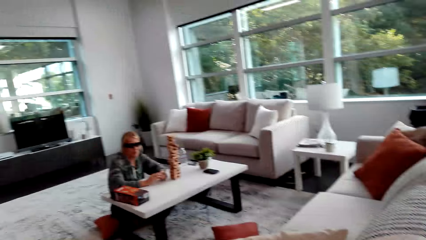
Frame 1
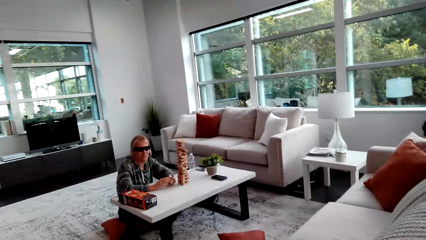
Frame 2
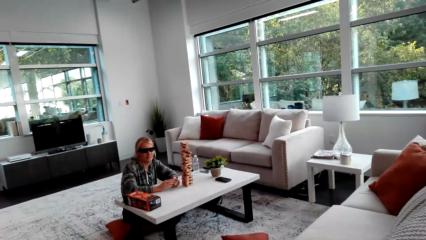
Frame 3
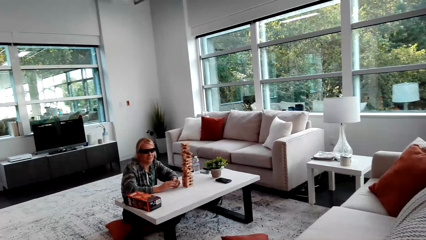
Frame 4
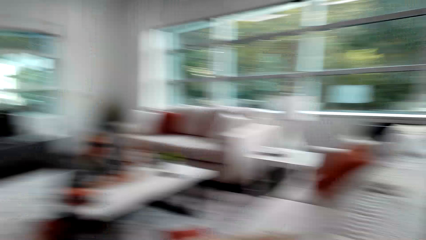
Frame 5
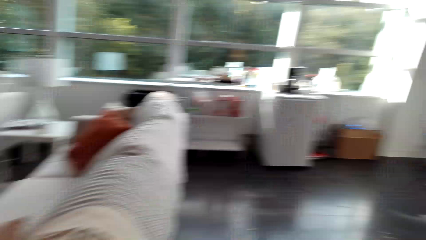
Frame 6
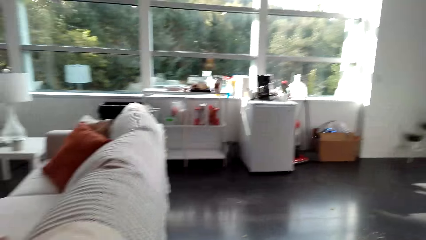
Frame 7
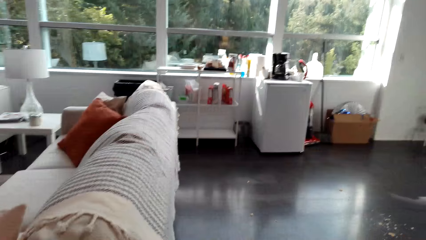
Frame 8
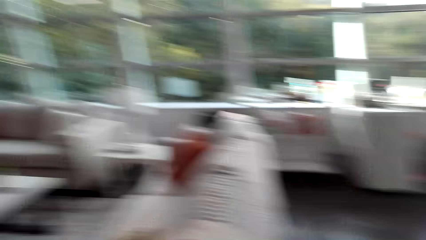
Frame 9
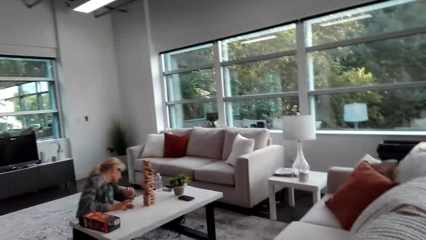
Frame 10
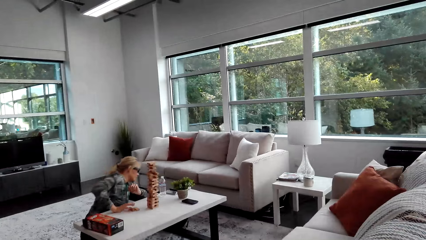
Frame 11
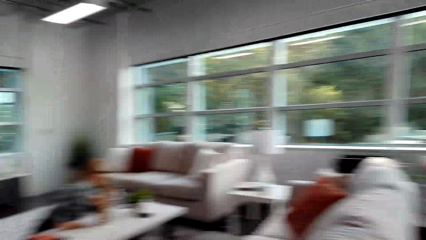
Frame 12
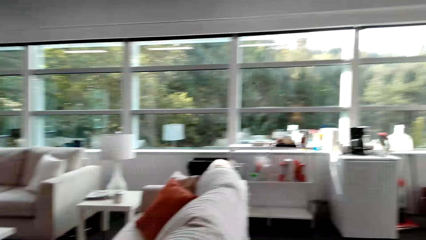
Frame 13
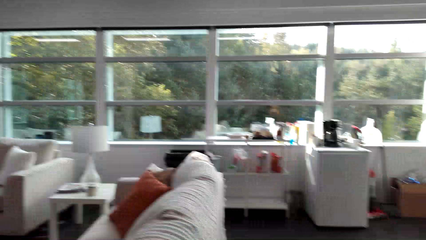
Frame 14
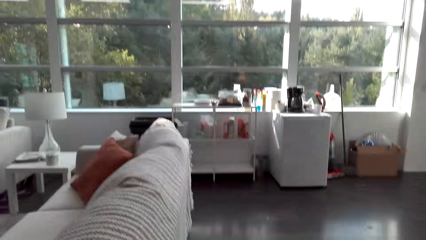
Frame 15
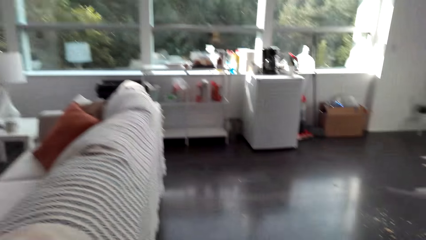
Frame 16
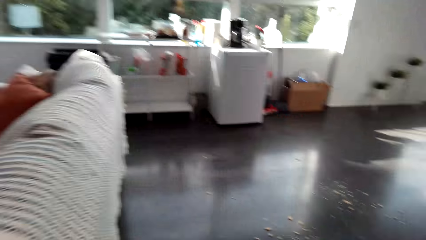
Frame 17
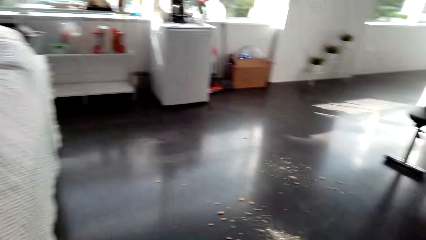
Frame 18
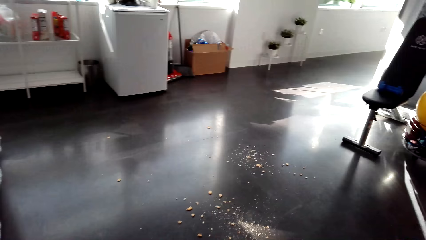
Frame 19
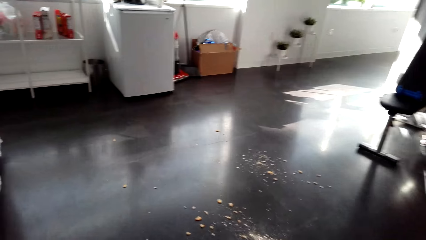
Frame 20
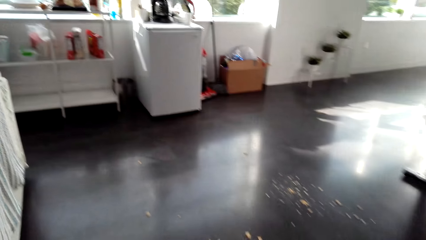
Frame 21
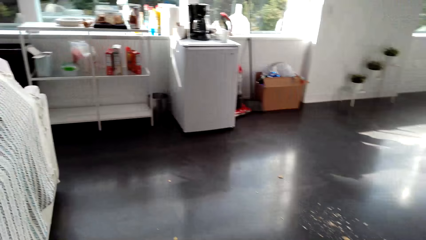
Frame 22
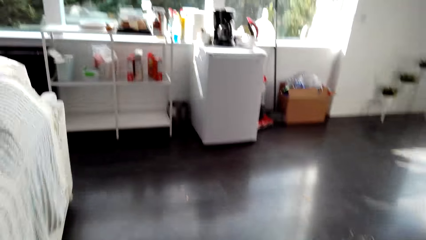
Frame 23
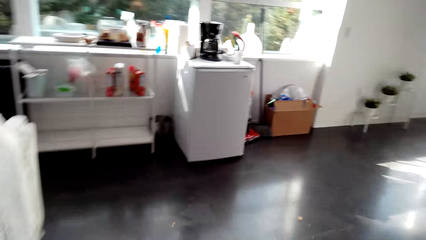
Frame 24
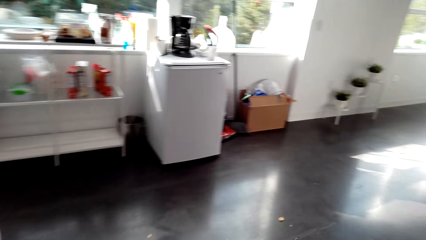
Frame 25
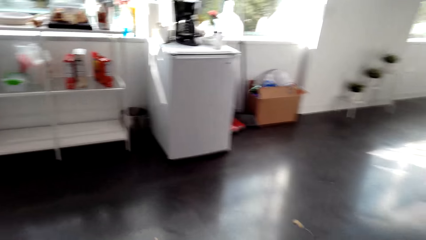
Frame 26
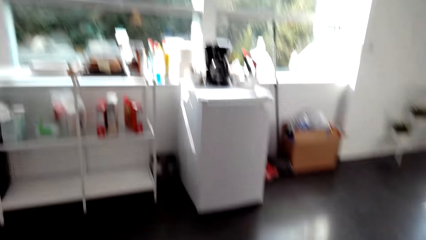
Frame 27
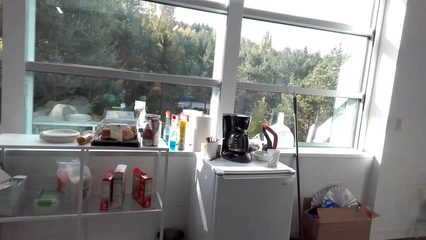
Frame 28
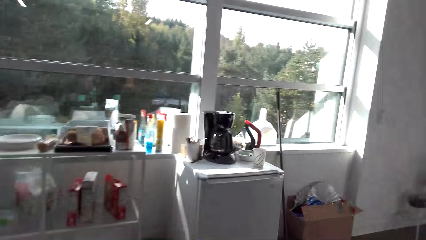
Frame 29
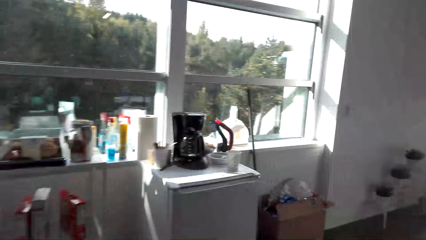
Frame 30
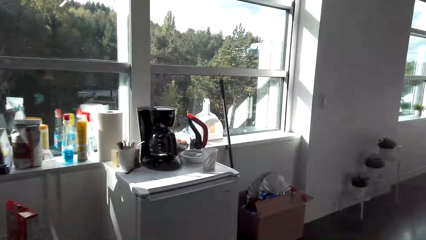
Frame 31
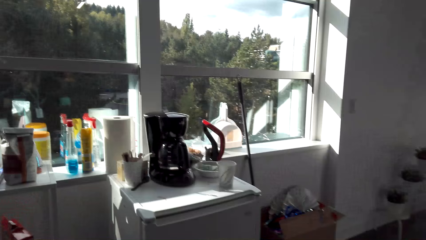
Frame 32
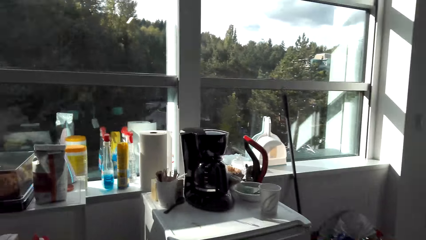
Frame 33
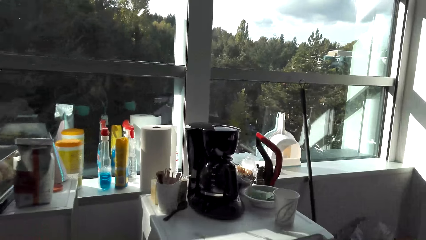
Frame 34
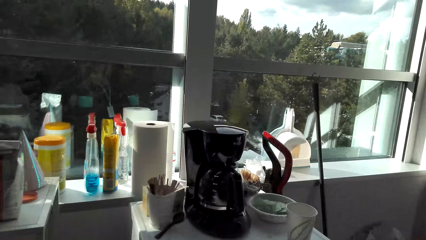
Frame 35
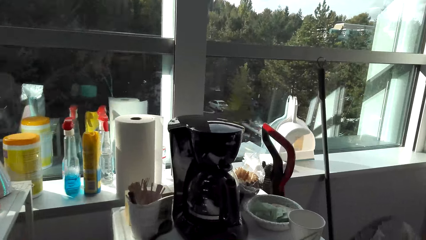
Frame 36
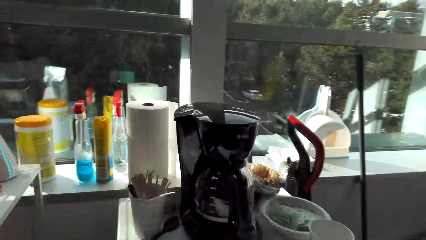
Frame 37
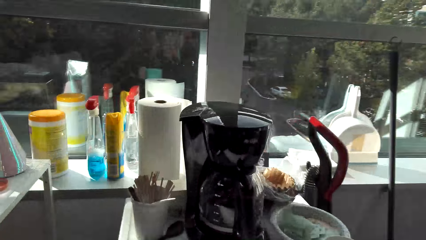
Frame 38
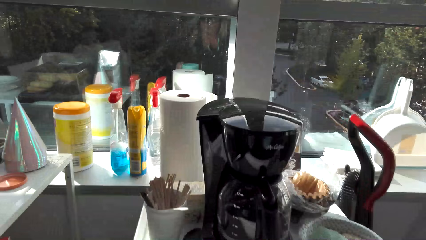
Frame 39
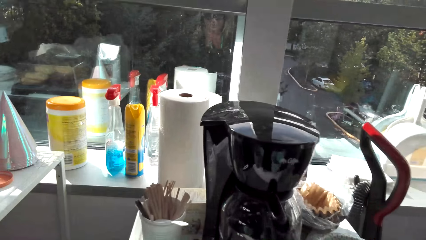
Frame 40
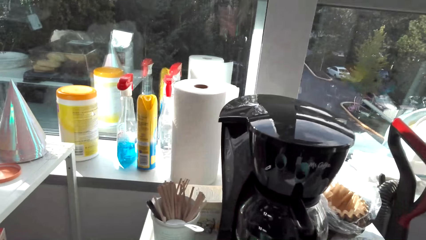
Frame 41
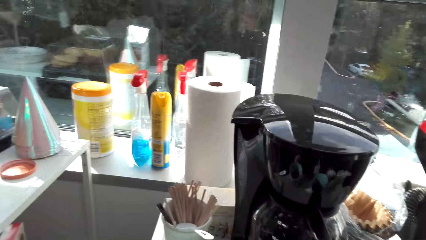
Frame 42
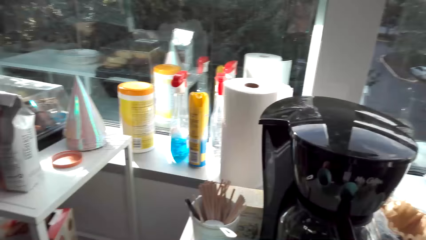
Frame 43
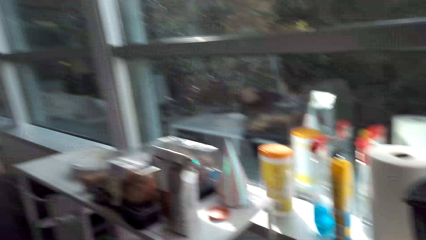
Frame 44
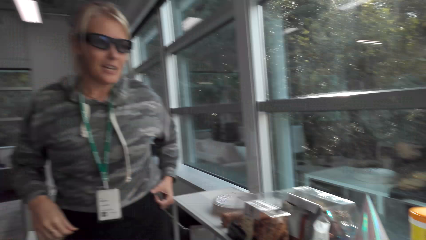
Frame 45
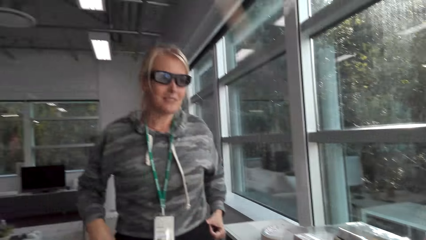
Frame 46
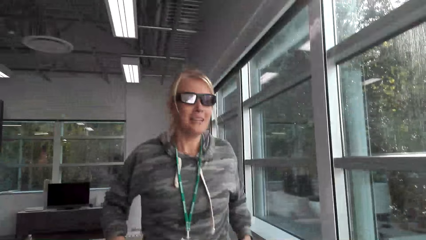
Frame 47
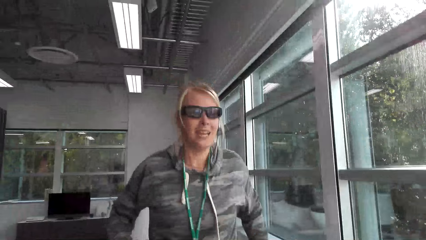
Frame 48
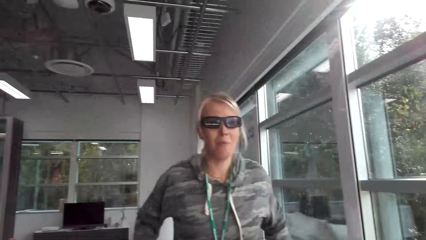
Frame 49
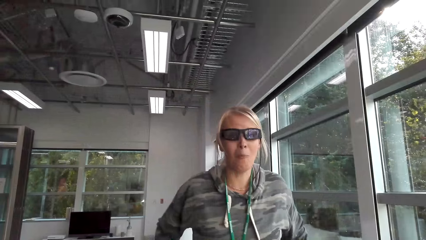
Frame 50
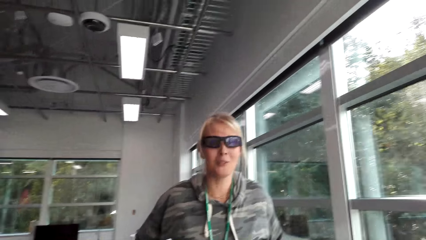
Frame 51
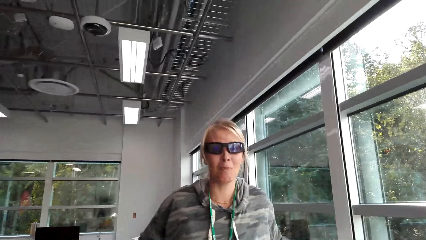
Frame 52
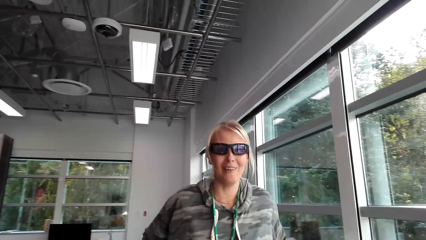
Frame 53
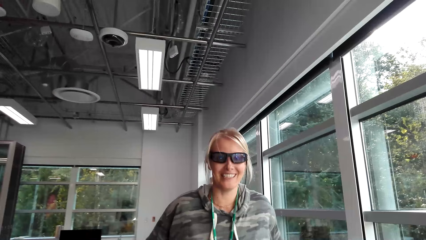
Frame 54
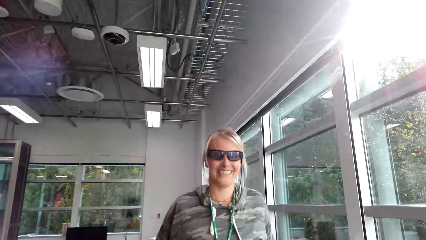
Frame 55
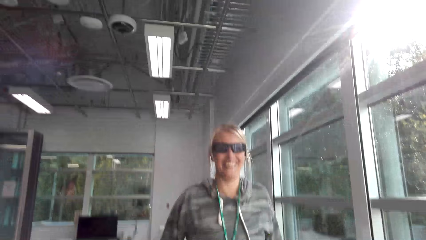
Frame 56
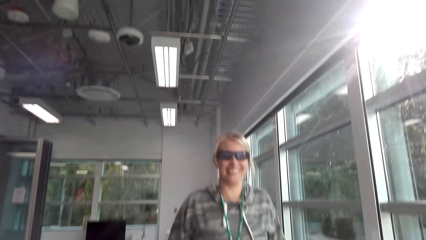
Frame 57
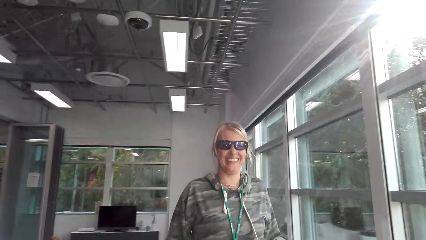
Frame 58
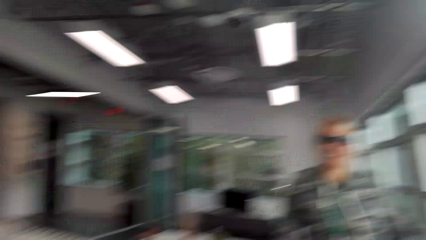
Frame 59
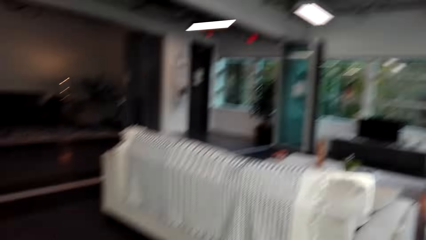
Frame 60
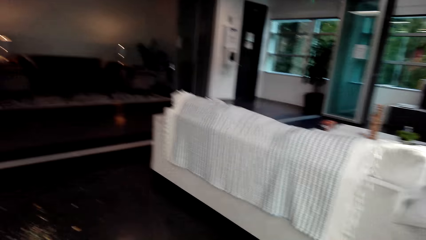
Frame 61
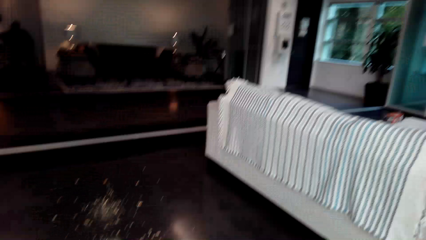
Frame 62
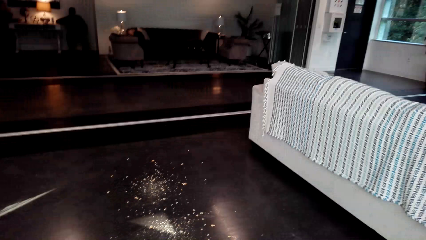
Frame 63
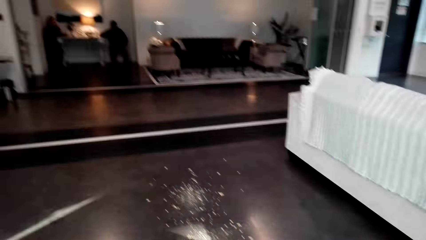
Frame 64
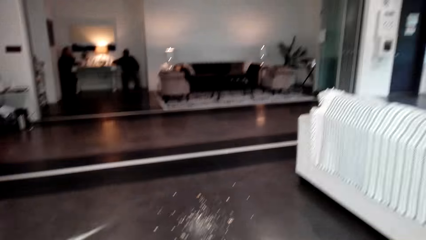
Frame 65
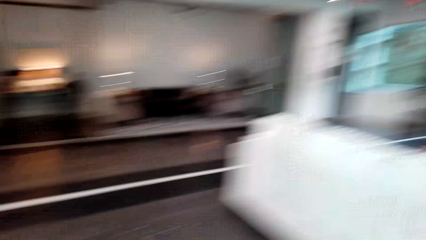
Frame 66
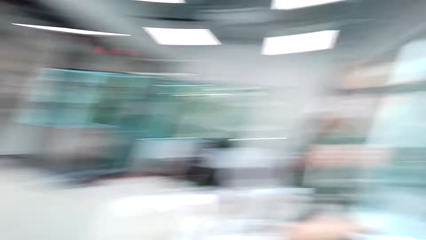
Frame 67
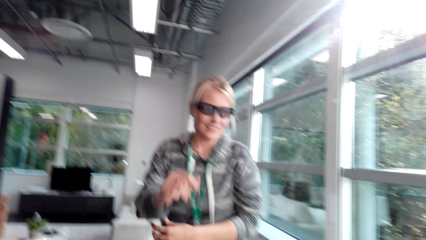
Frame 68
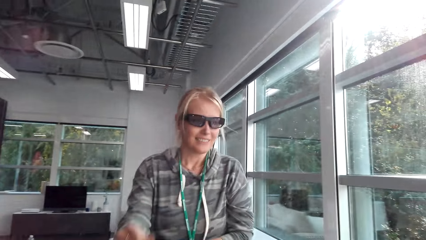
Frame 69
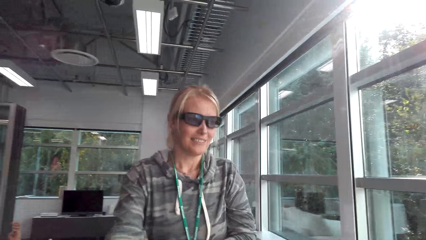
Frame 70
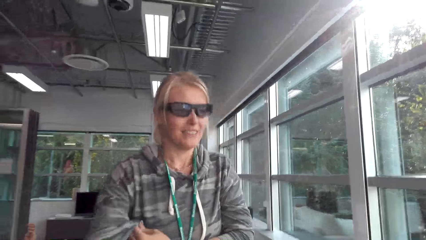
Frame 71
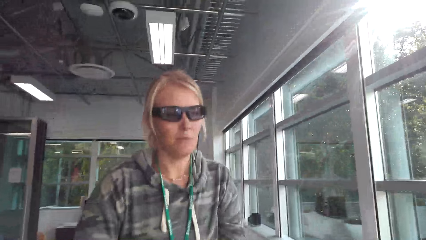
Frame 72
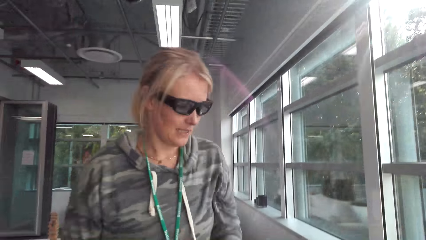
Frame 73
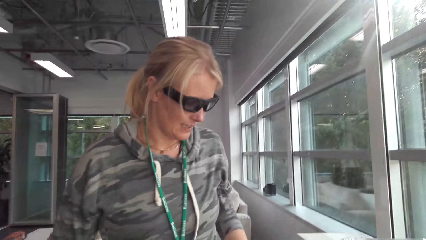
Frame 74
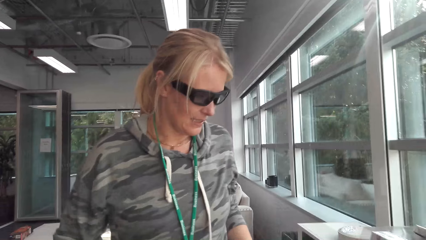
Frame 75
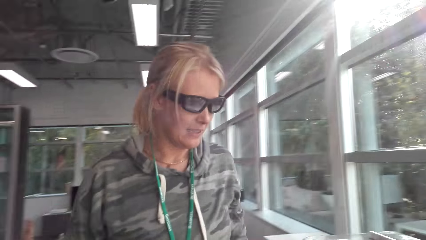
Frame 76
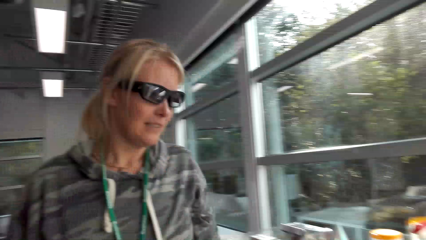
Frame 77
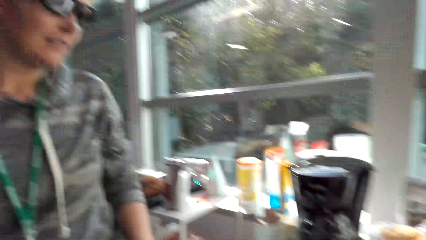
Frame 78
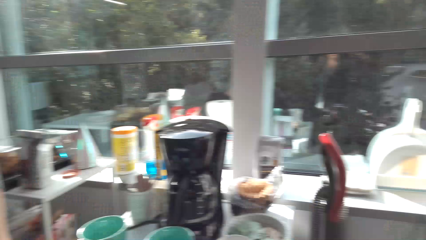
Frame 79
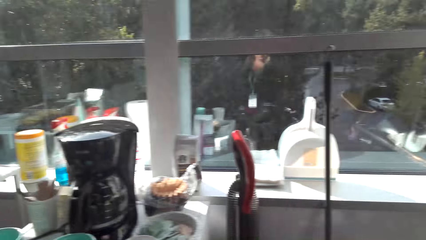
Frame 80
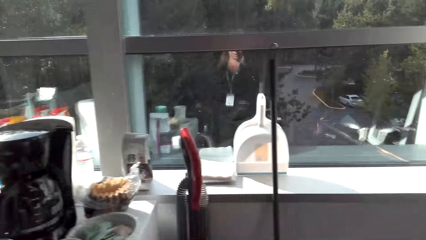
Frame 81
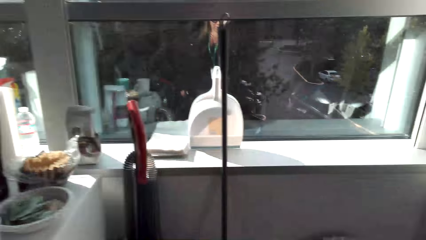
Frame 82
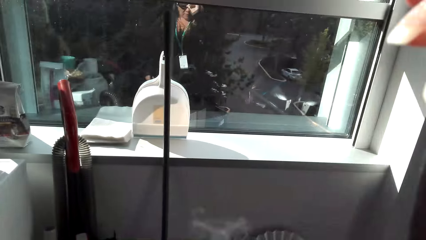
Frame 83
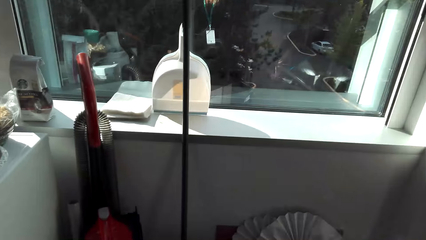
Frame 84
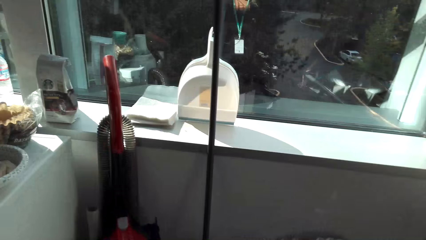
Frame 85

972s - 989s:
A person stands. The camera wearer walks around. They look around.
